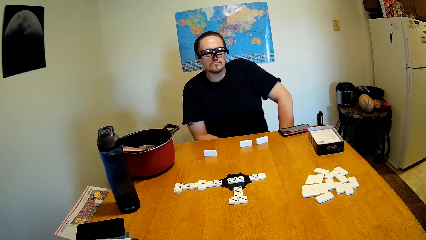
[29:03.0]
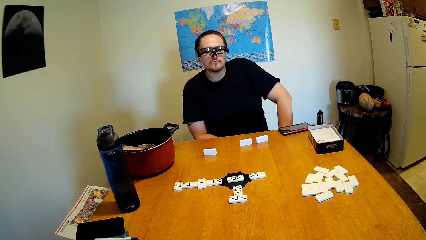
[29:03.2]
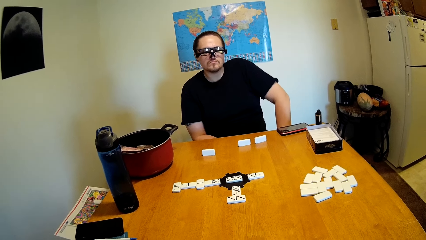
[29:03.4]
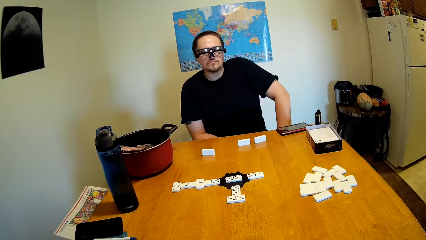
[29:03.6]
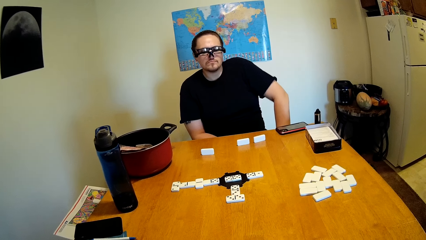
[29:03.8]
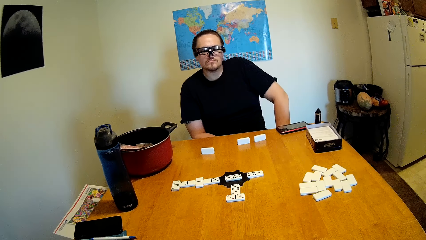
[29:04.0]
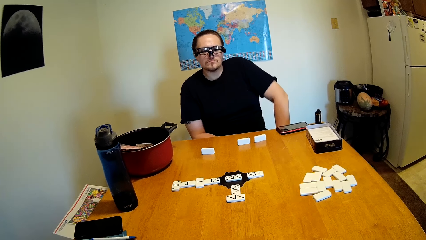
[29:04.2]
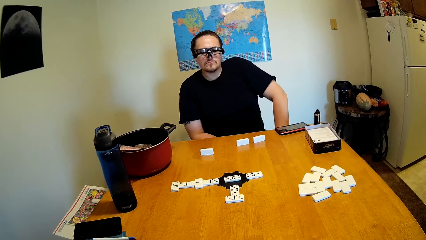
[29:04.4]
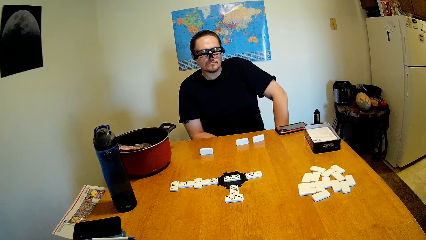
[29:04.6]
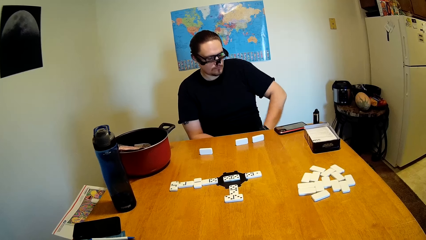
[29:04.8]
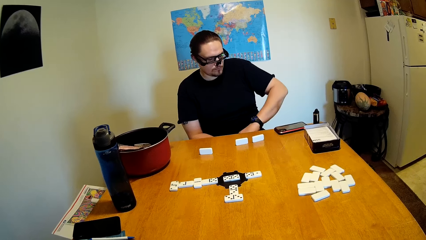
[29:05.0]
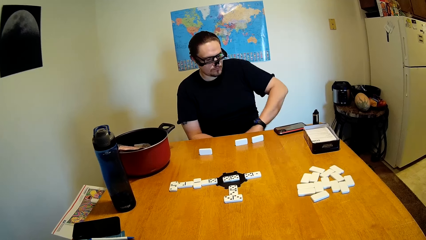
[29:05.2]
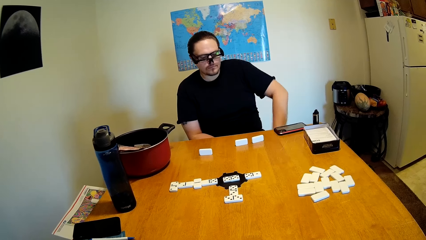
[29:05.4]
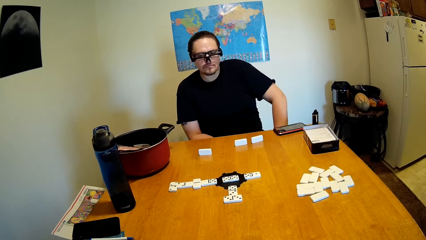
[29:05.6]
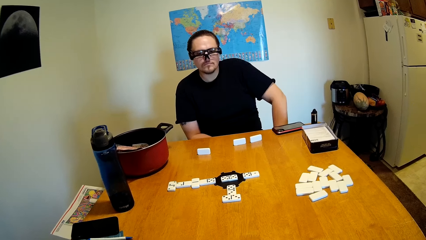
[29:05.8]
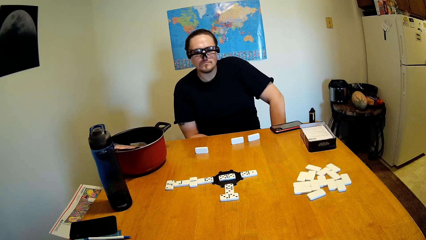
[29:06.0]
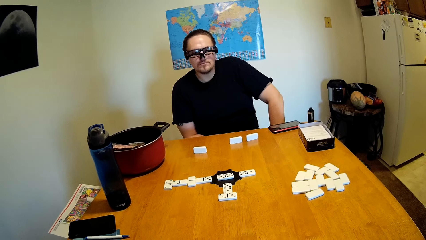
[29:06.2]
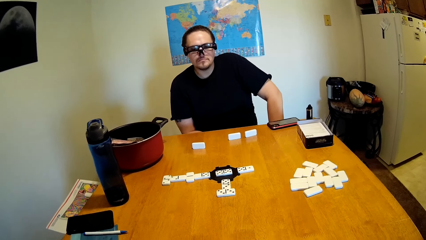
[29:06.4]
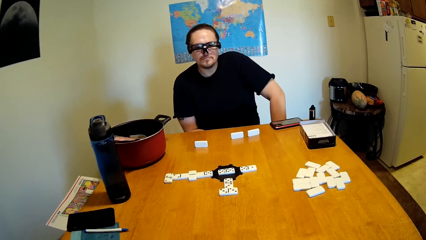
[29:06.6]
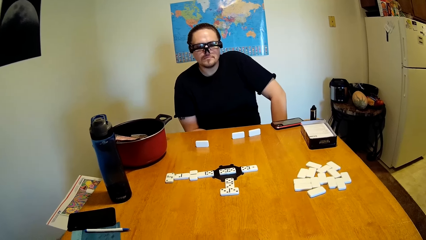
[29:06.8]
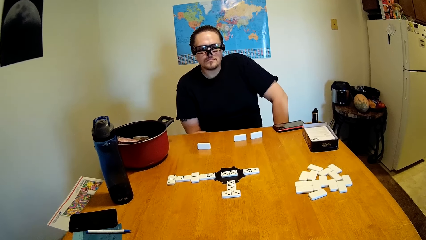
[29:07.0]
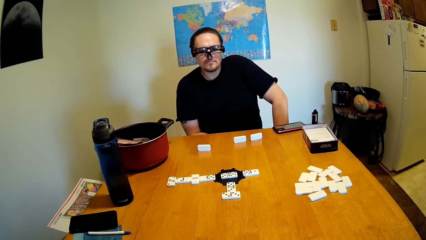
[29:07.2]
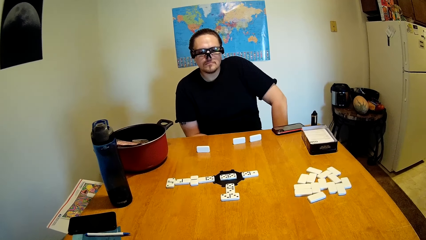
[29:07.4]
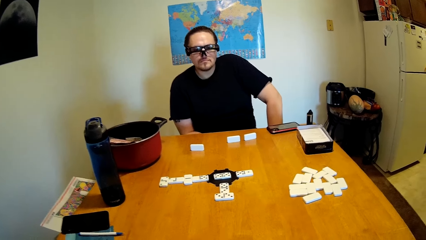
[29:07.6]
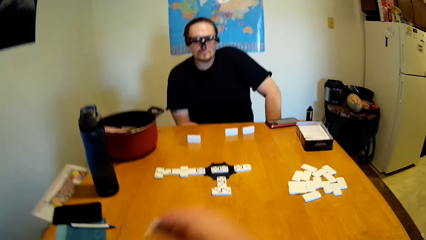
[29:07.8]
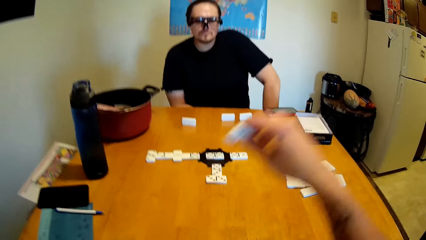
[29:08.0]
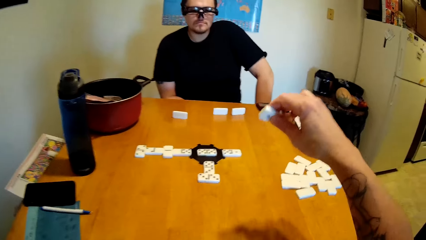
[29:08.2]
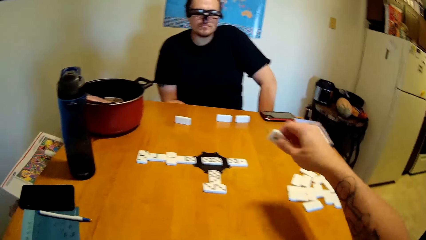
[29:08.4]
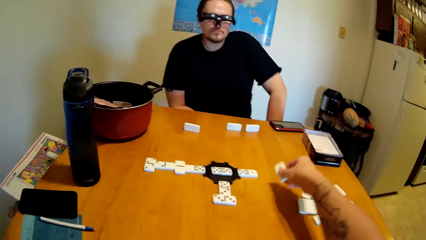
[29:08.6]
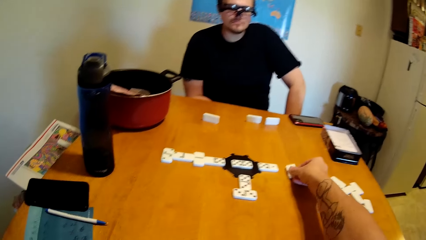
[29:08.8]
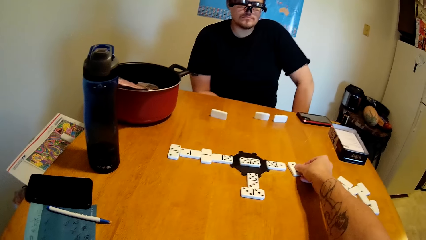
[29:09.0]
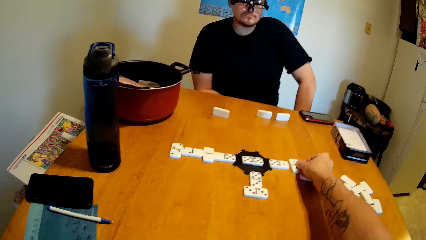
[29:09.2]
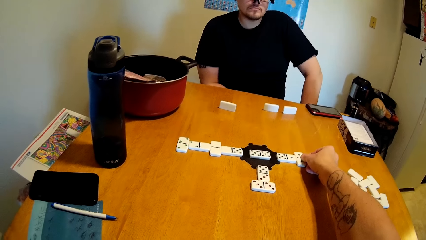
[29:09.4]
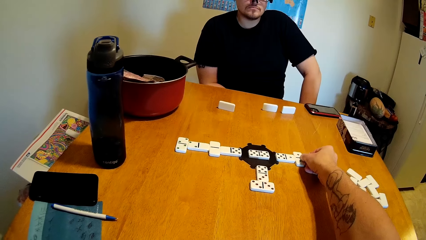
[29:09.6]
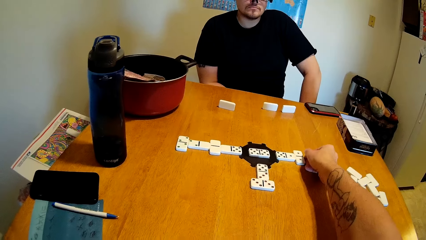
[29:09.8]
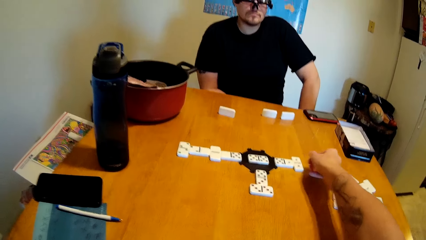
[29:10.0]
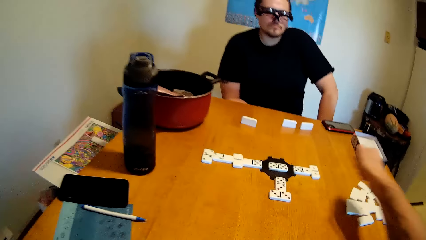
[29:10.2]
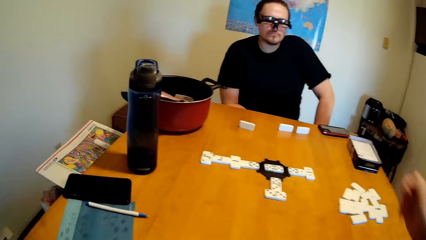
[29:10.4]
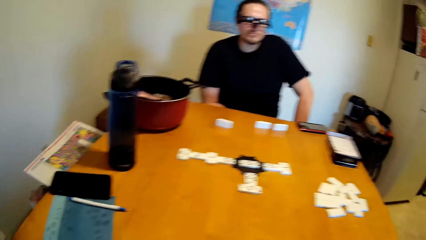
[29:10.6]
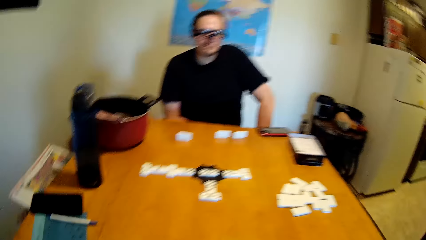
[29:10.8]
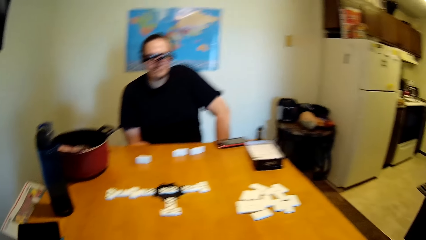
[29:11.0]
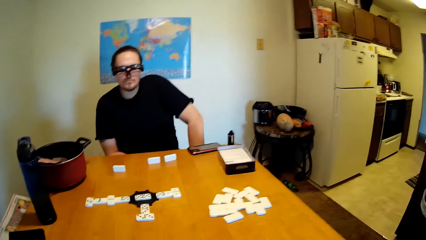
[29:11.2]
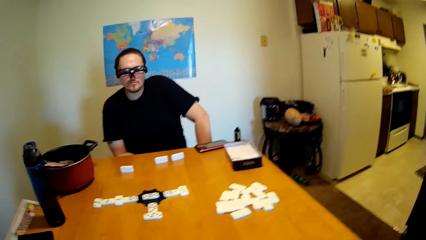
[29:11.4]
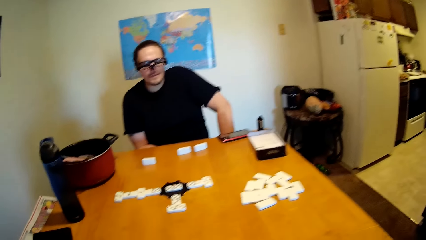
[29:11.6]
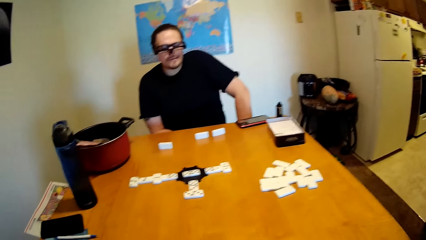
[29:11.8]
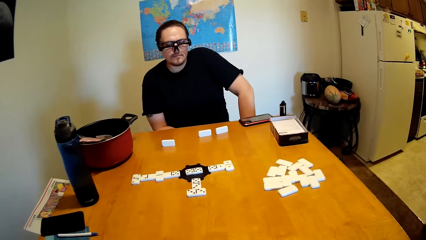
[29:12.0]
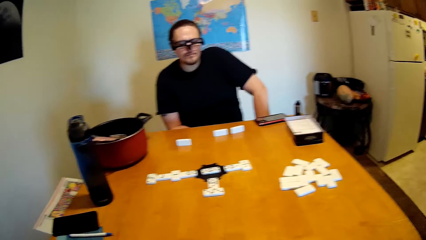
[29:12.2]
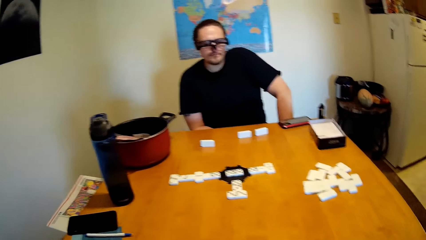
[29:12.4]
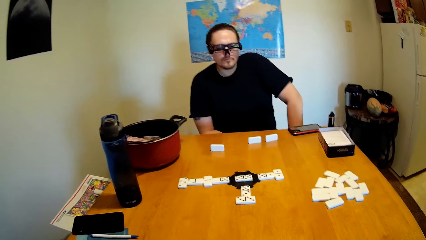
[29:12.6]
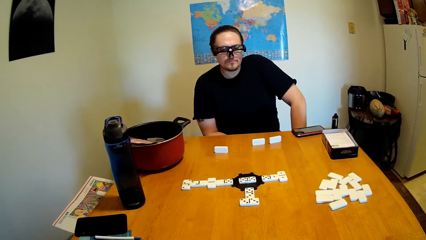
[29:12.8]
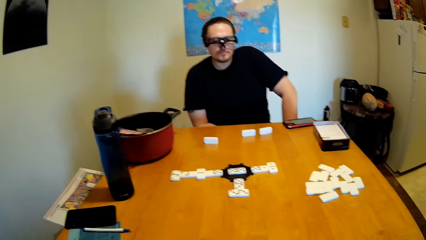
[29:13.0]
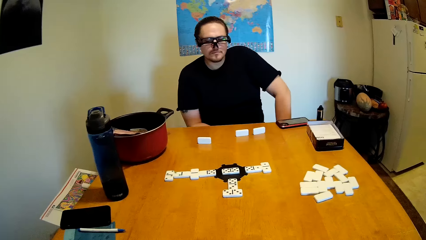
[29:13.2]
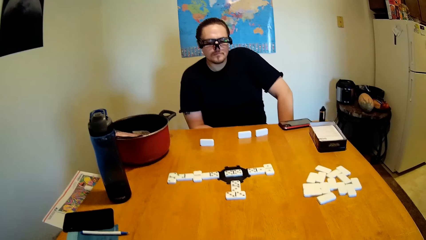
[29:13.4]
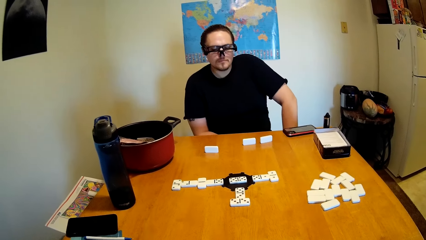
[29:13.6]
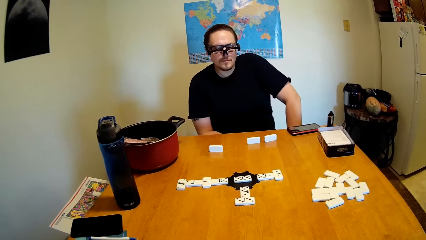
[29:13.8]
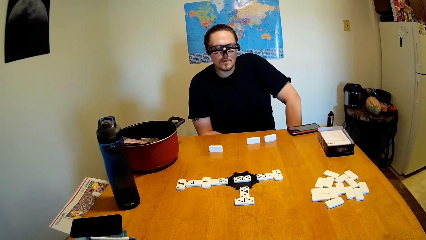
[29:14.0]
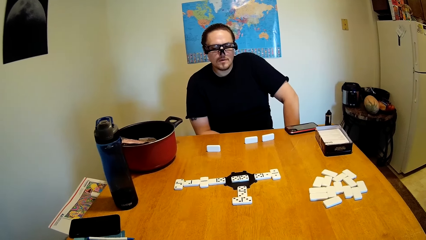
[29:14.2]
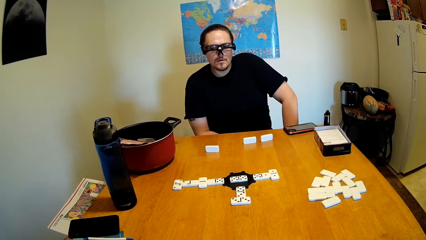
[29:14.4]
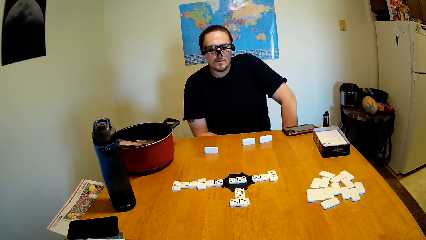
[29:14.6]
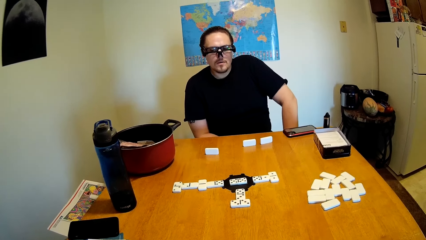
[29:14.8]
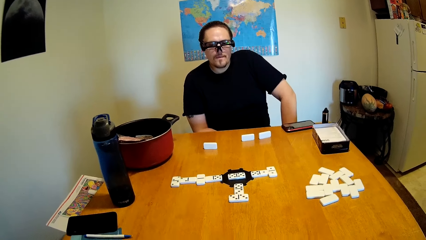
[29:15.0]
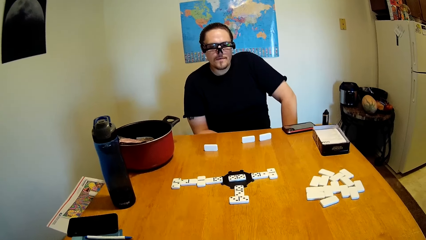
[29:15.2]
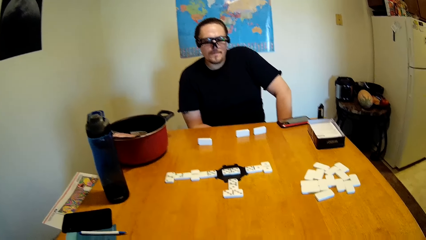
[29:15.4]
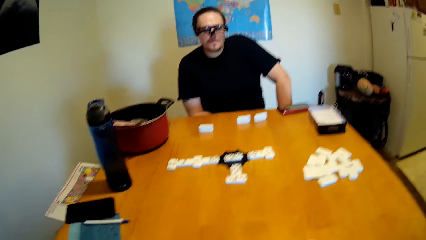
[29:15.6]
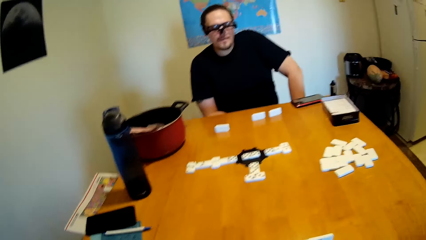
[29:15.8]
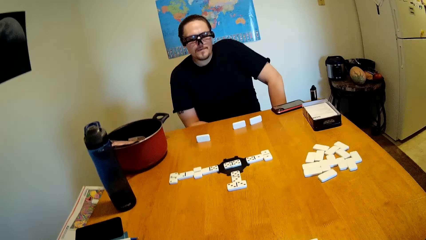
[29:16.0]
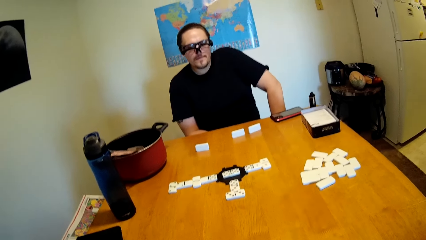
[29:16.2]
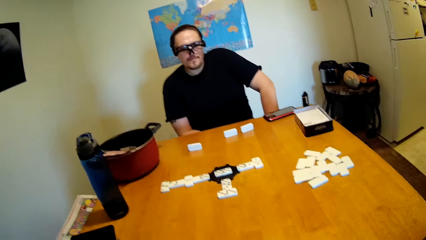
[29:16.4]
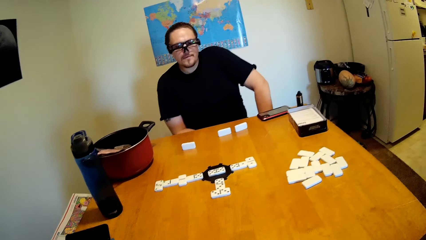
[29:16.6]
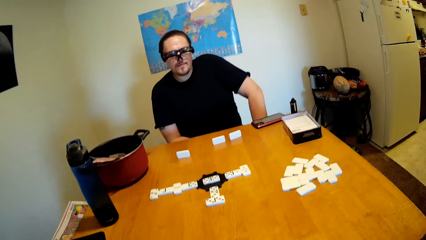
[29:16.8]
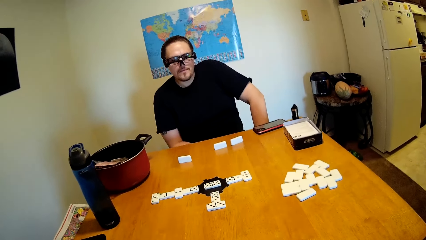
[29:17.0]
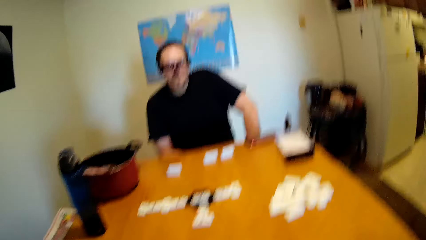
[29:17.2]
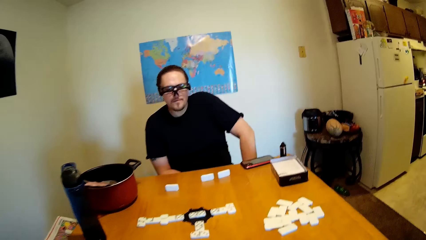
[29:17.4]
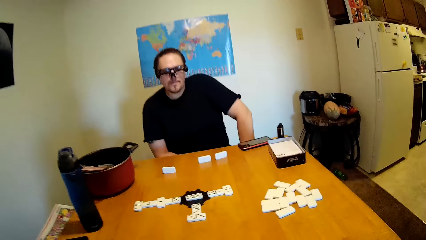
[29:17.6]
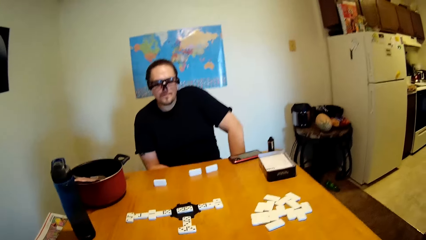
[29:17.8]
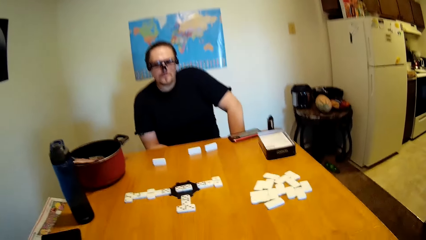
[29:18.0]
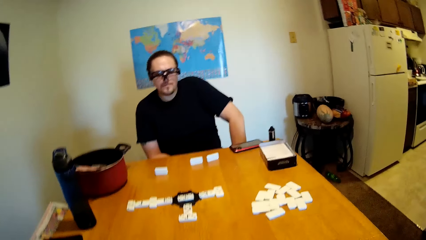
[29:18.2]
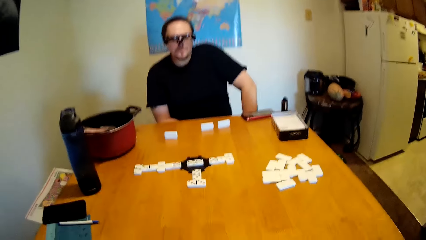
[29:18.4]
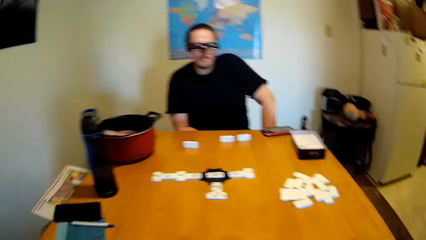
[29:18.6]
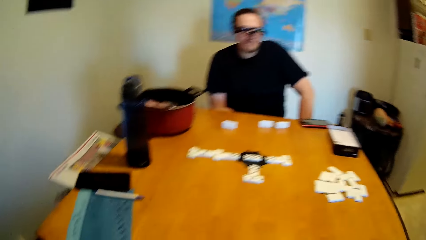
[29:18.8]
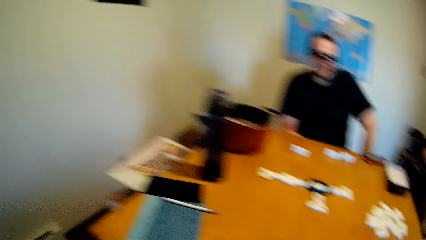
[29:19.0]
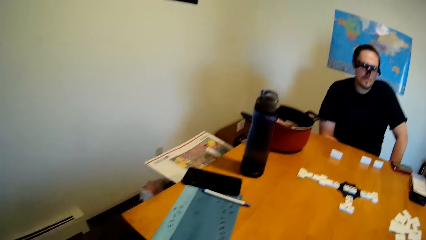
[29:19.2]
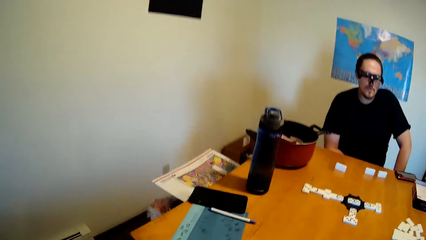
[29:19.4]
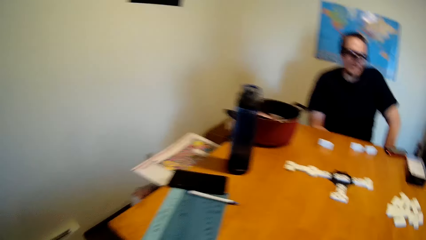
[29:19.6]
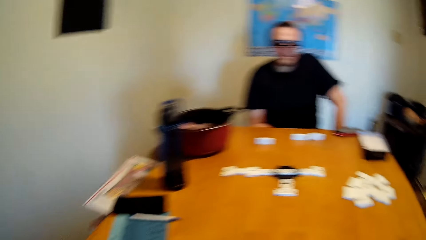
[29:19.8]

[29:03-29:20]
A man swings the left hand. He checks the watch. He touches something. He looks around. The camera wearer swings the right hand. They drop a domino on the desk. They swing the right hand. They look around. They stare at the dominoes. They stare at the wall.
